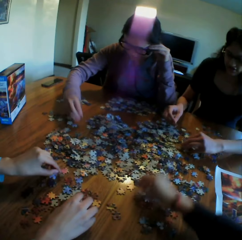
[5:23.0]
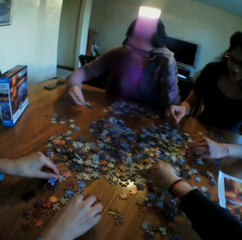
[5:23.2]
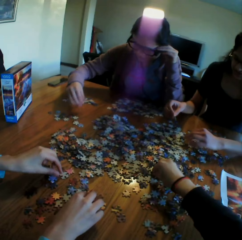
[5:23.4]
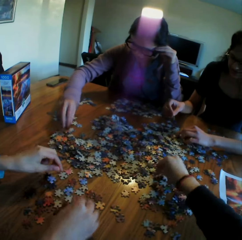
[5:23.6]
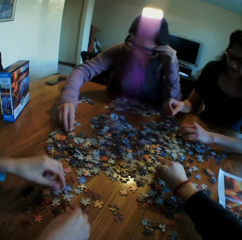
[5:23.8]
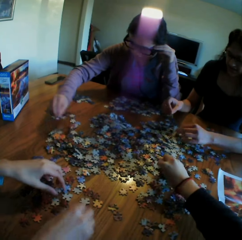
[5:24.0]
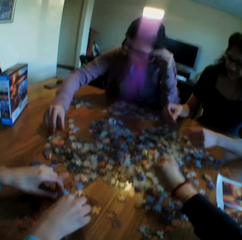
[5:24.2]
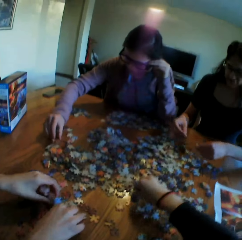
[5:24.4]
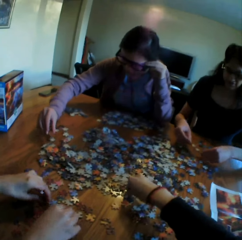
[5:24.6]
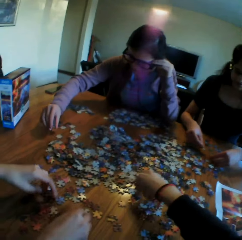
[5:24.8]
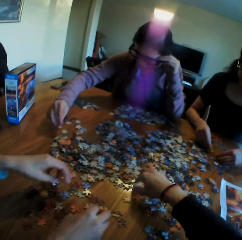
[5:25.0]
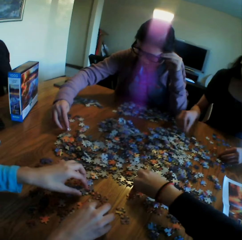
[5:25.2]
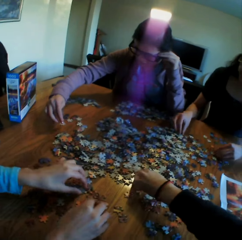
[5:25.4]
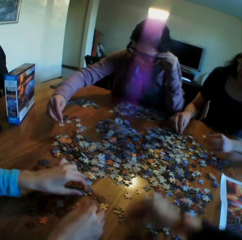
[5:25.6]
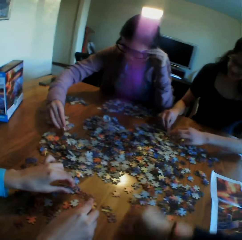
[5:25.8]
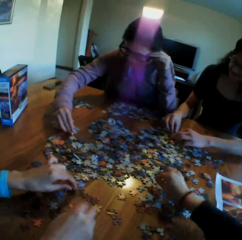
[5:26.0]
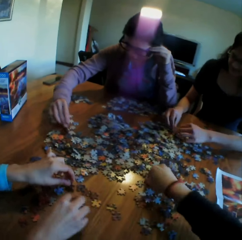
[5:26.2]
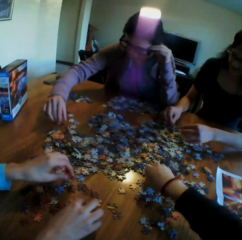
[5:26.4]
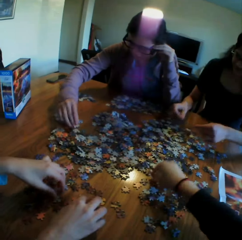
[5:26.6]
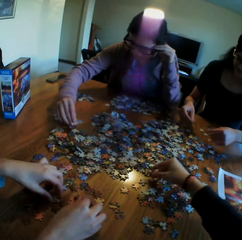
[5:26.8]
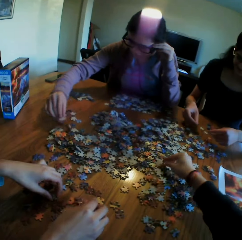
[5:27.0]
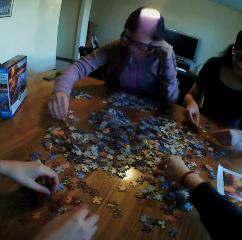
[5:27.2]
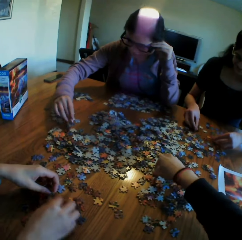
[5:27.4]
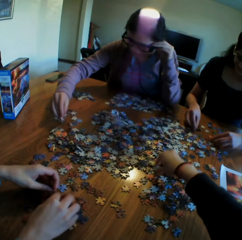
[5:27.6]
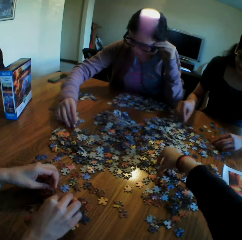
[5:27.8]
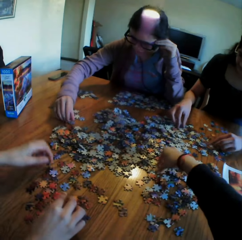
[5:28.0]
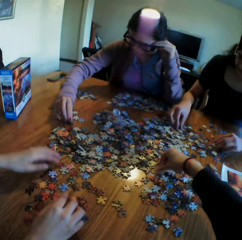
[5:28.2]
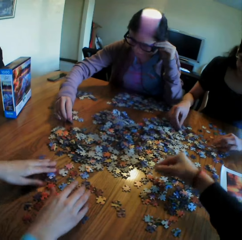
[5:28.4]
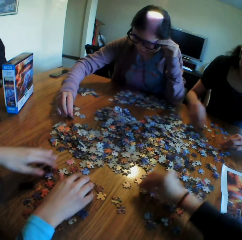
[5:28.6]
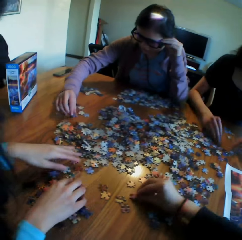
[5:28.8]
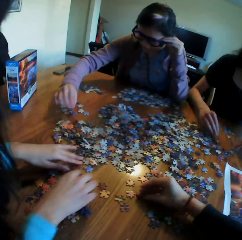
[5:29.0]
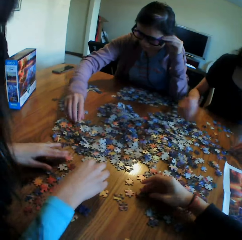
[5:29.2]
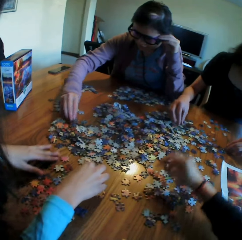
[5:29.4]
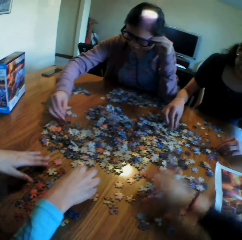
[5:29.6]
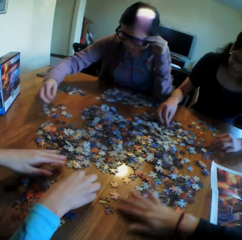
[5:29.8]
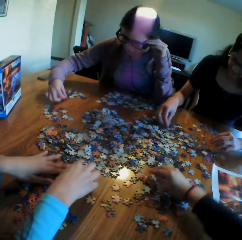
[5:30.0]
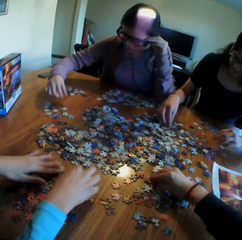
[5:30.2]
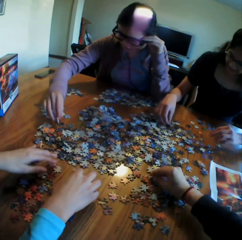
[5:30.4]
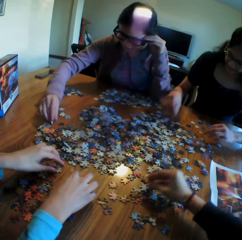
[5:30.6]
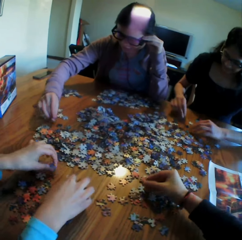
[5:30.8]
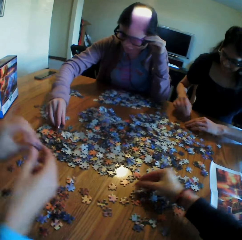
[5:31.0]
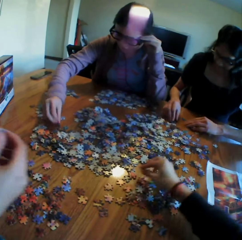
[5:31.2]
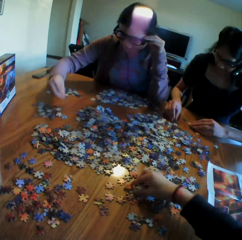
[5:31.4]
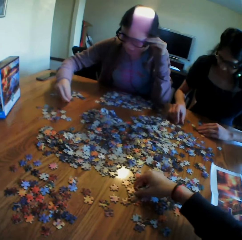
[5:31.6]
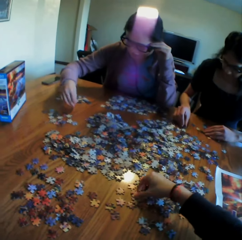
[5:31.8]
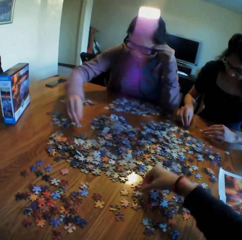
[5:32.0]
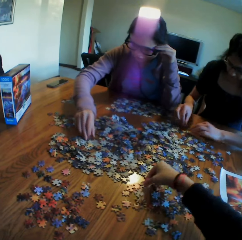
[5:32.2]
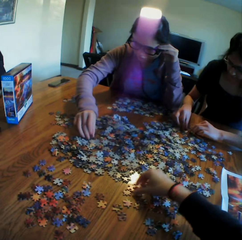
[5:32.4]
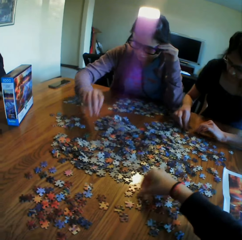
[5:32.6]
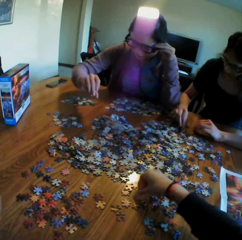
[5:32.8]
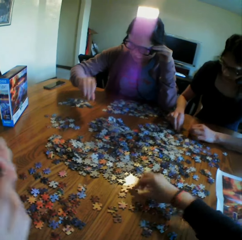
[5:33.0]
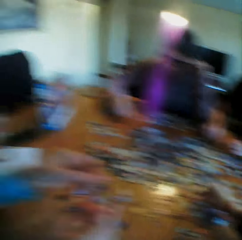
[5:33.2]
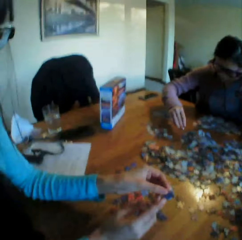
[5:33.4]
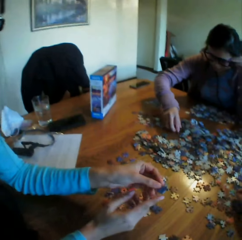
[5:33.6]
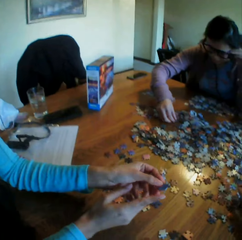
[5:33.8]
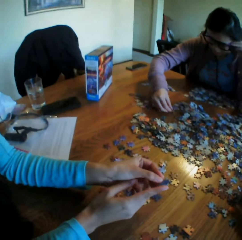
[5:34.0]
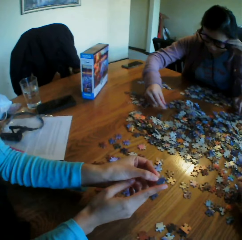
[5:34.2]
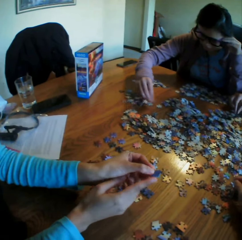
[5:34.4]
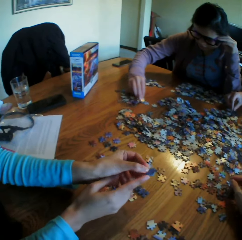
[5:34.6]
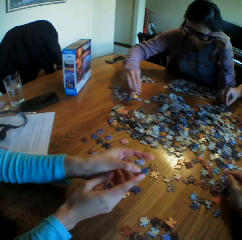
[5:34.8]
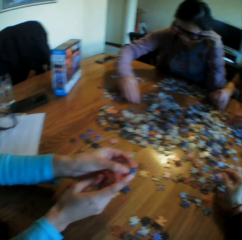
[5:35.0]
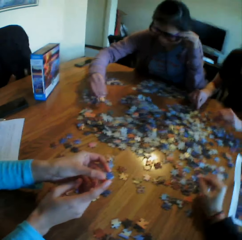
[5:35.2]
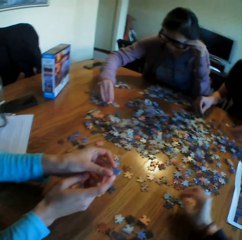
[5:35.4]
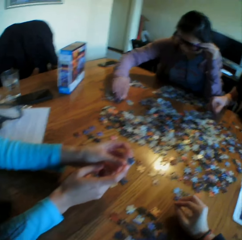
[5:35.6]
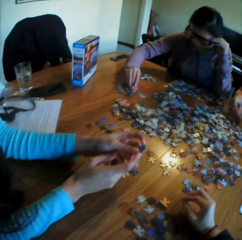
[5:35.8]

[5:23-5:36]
The camera wearer puts the puzzle on the table. They touch the puzzles. They pick the puzzle. They put the puzzle on the table. They touch the puzzles on the table. They converse with the colleagues. They touch the puzzles on the table. They move the puzzles on the table. They look at a woman.

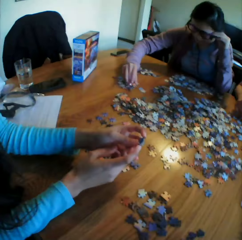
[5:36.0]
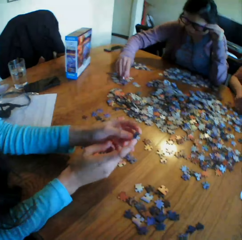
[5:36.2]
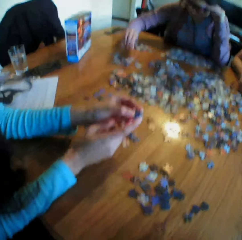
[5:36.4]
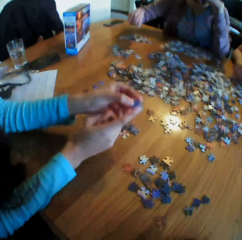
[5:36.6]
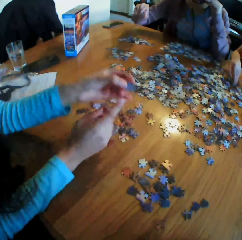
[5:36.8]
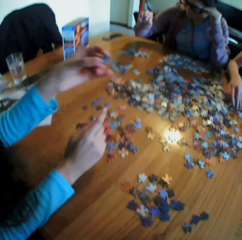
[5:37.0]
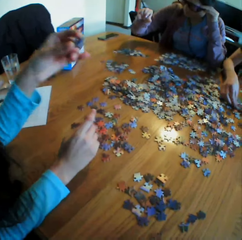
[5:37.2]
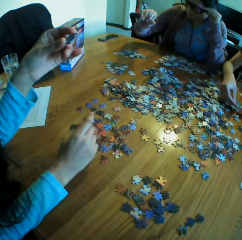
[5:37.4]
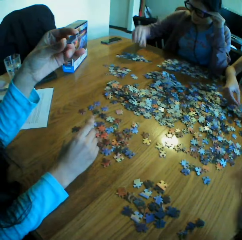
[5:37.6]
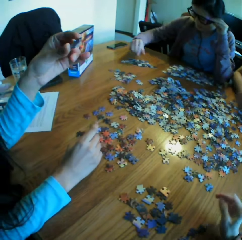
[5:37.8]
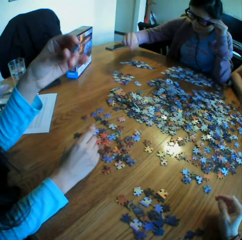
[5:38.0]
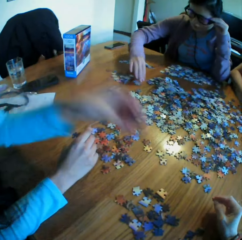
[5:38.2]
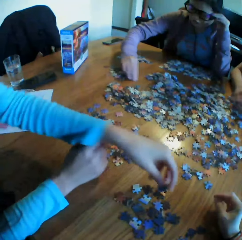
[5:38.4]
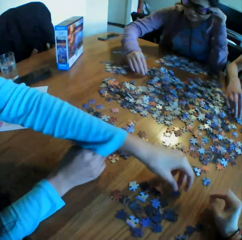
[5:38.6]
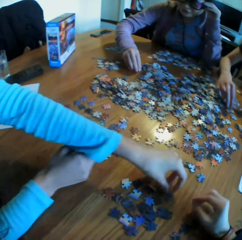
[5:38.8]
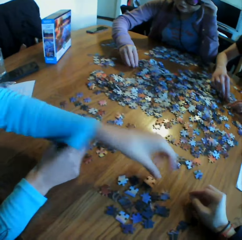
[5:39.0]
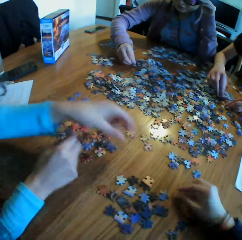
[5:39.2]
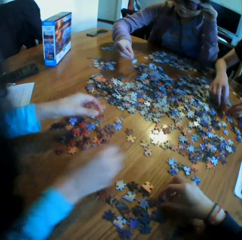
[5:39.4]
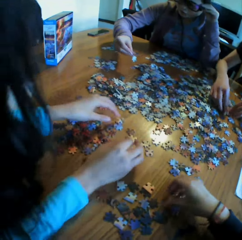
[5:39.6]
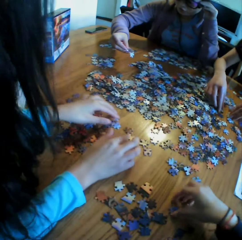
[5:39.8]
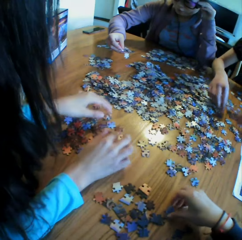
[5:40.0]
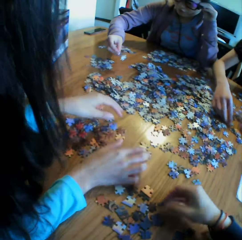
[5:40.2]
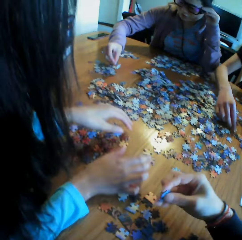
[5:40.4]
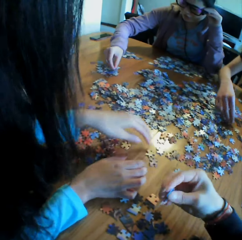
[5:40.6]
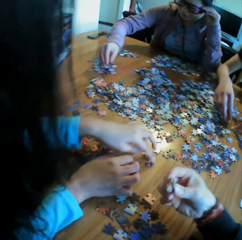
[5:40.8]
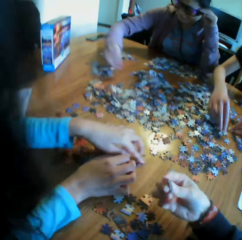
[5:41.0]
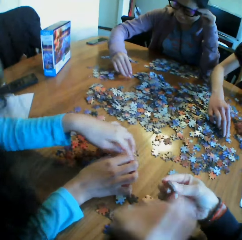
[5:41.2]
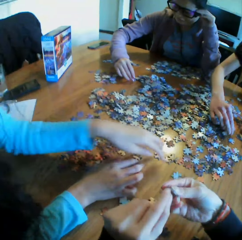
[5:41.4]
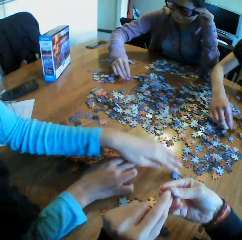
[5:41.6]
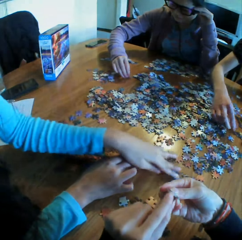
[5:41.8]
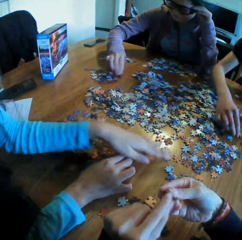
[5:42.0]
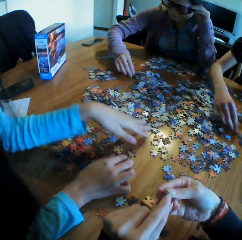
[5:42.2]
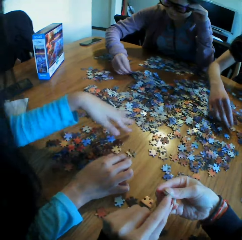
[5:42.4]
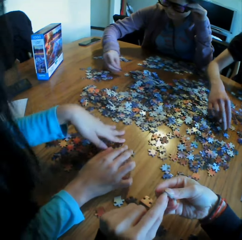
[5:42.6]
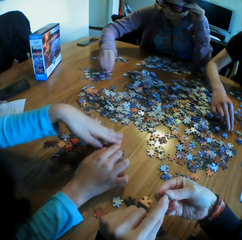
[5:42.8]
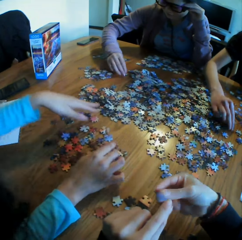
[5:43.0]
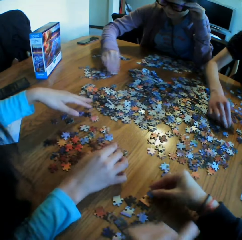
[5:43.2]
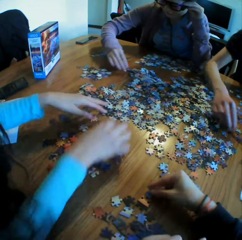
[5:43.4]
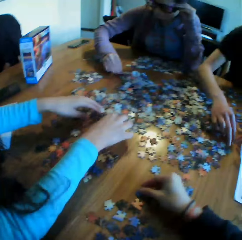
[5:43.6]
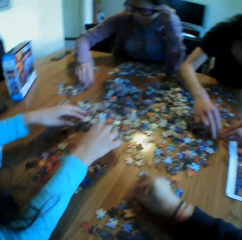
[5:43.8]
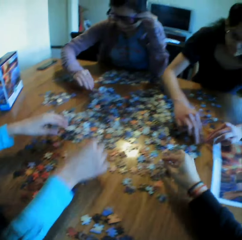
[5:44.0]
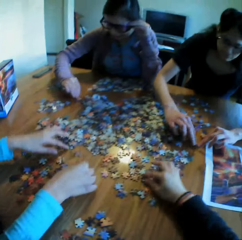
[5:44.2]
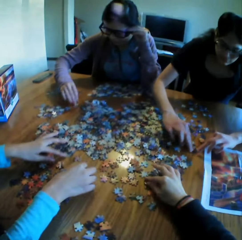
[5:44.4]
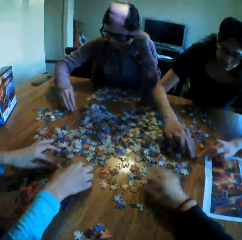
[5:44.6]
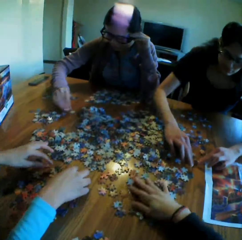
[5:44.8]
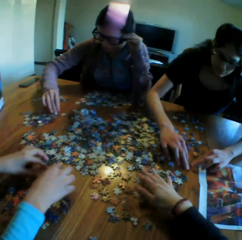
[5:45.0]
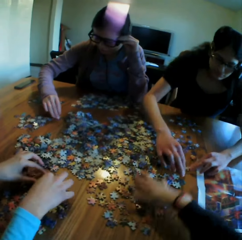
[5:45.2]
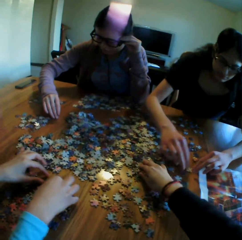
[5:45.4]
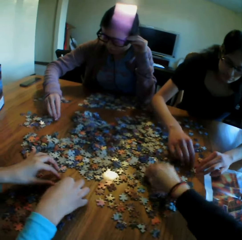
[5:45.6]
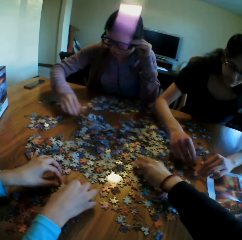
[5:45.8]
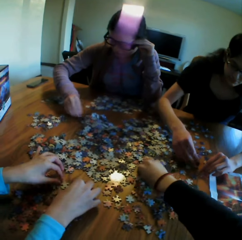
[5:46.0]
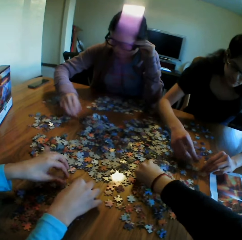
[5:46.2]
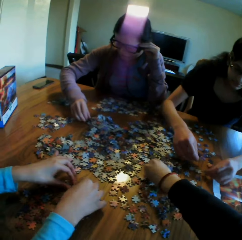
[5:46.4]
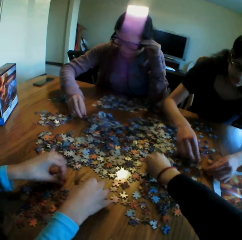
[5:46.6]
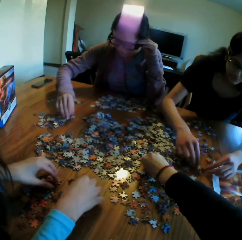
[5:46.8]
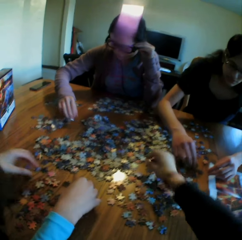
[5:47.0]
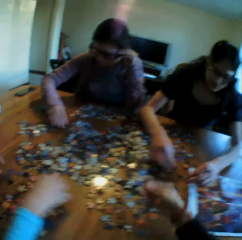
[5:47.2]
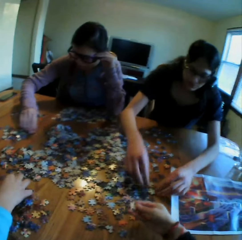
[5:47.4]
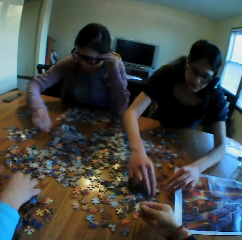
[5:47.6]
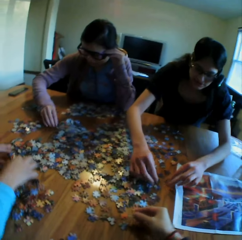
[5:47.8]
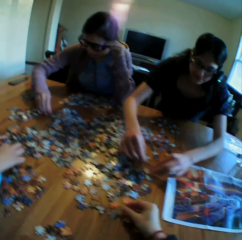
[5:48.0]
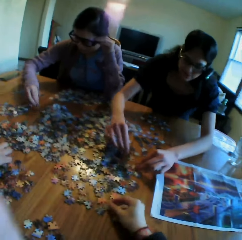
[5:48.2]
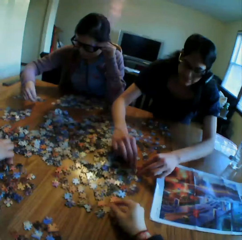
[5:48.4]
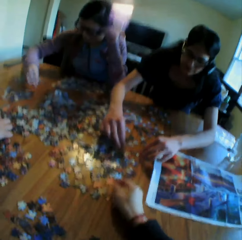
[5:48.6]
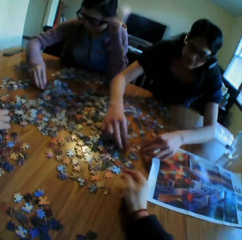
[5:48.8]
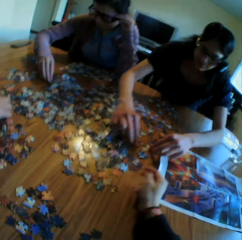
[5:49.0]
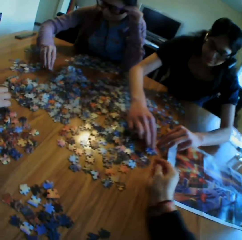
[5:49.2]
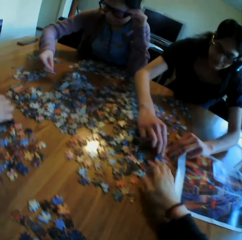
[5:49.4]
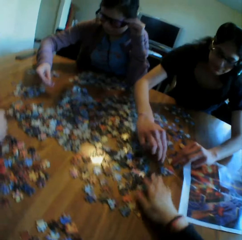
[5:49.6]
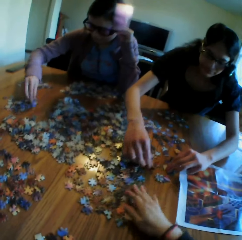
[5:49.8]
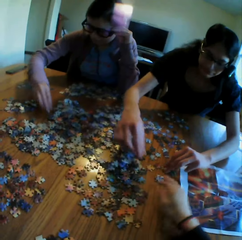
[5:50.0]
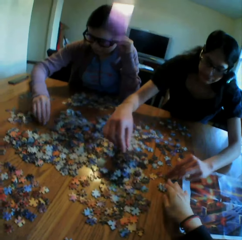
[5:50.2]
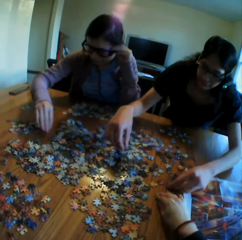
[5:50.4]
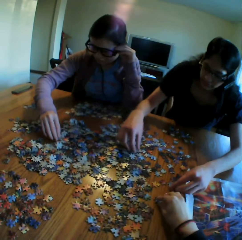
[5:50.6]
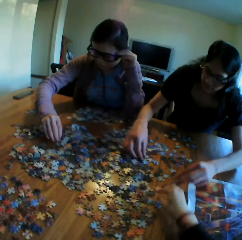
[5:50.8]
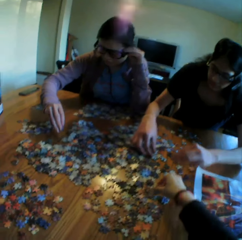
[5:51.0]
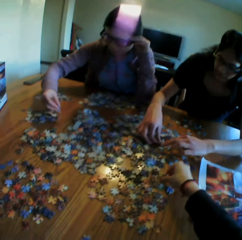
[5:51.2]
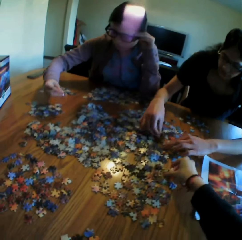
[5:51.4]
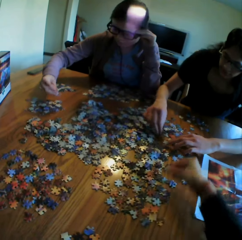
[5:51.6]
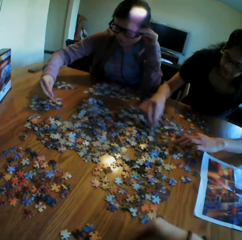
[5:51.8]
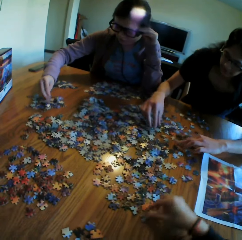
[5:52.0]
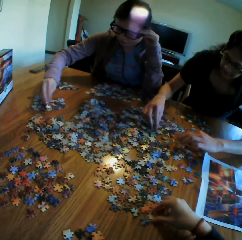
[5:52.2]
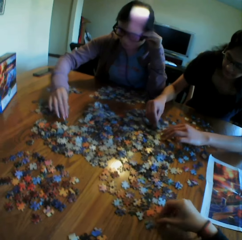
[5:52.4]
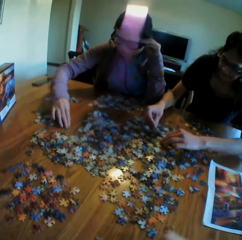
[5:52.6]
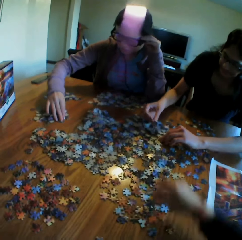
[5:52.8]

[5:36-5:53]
A lady shows the camera wearer the jigsaw clipart. The camera wearer puts the puzzle on the table. They move the right hand. They look at the table. A woman puts a puzzle on the table. The camera wearer turns the puzzle on the table. They pick the puzzle. They look at the puzzle. They show the lady the jigsaw clipart. They touch the puzzle. They put the puzzle on the table. They move the puzzles on the table. They pick a puzzle. Another lady arranges the jigsaw clipart. The first lady arranges the jigsaw clipart. A third lady arranges the jigsaw clipart. The camera wearer arranges the jigsaw clipart. They look at the puzzle. They touch the camera. They move the puzzles on the table. They pick a puzzle.
